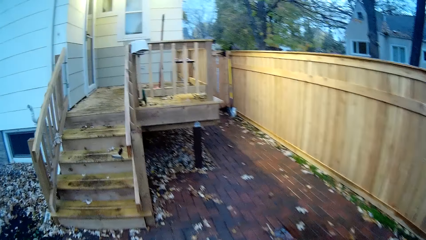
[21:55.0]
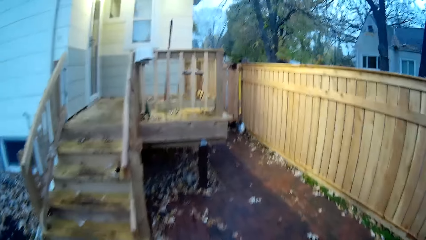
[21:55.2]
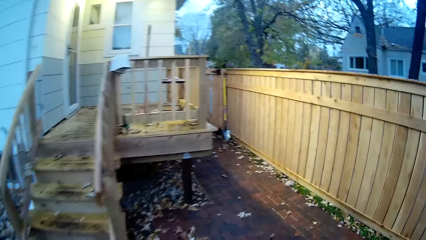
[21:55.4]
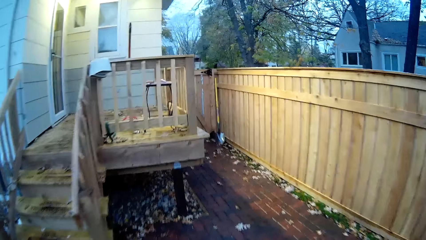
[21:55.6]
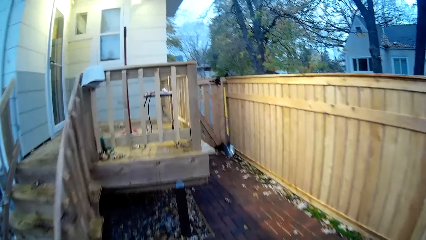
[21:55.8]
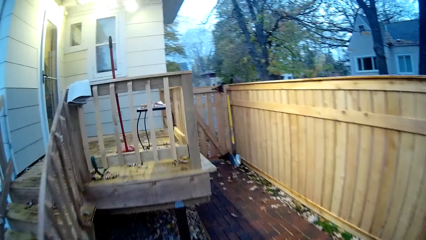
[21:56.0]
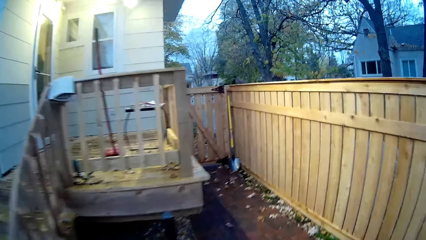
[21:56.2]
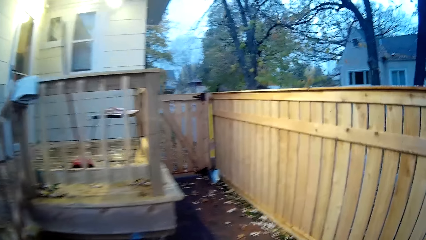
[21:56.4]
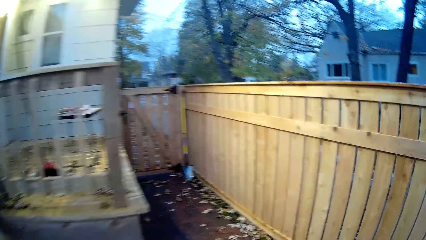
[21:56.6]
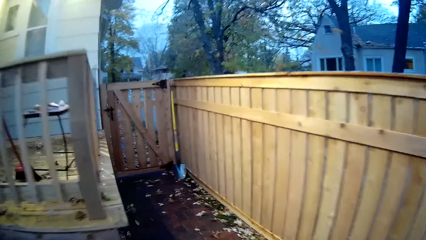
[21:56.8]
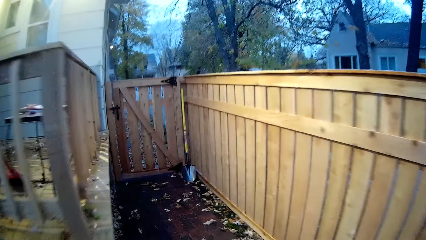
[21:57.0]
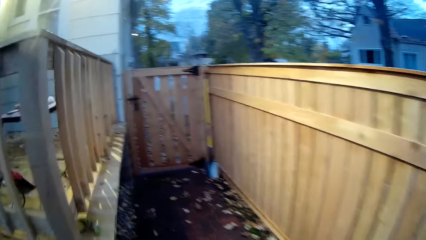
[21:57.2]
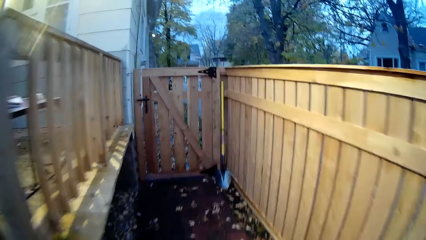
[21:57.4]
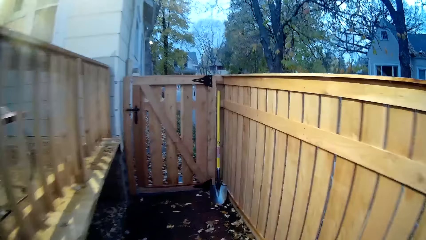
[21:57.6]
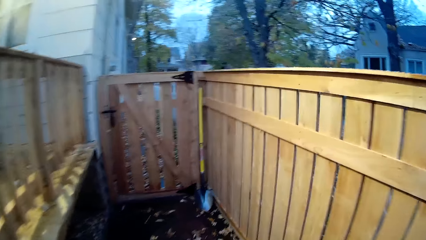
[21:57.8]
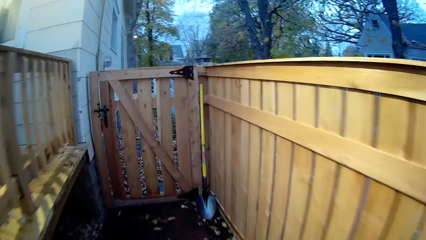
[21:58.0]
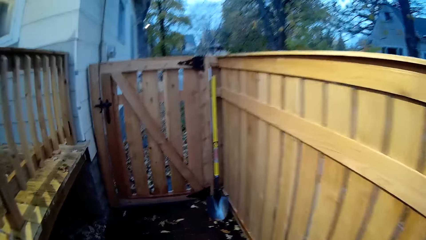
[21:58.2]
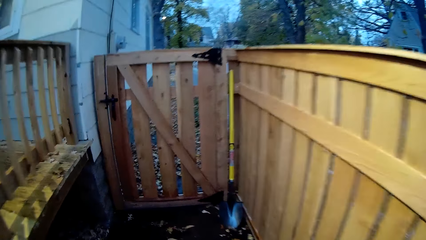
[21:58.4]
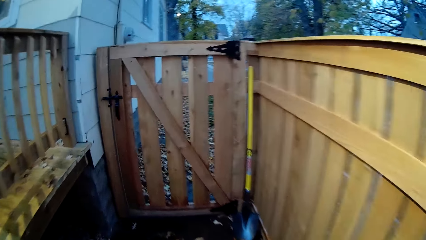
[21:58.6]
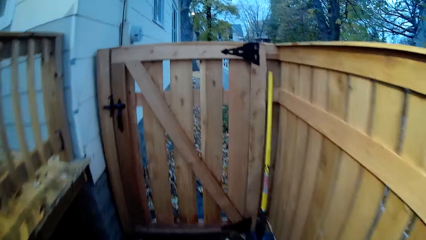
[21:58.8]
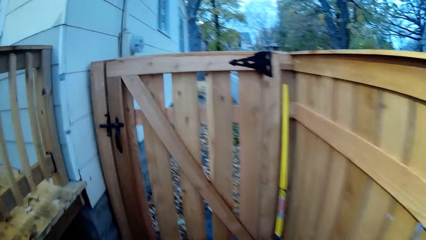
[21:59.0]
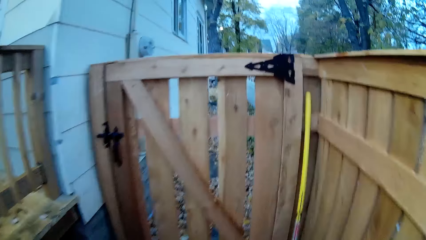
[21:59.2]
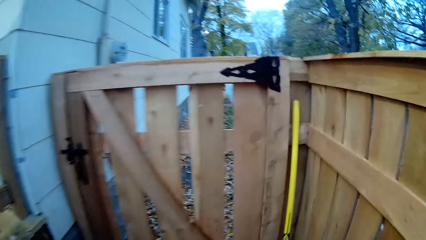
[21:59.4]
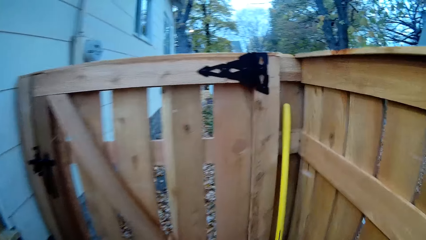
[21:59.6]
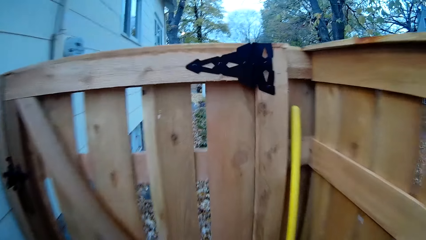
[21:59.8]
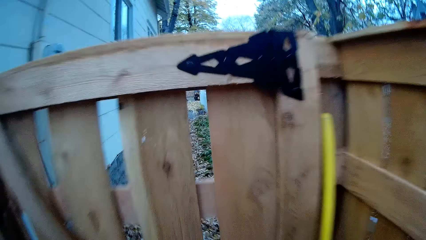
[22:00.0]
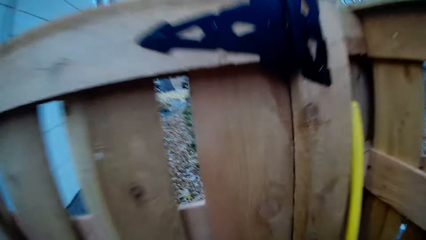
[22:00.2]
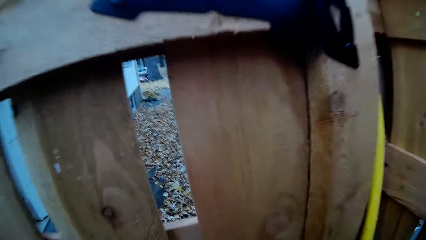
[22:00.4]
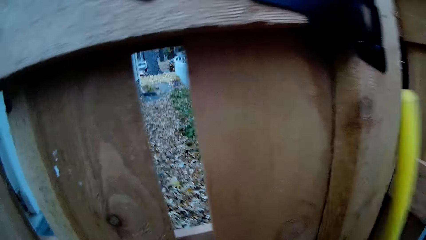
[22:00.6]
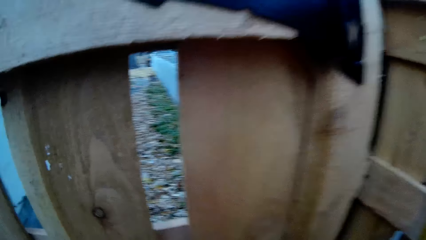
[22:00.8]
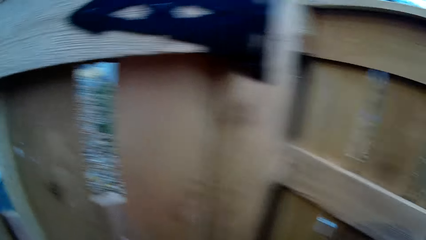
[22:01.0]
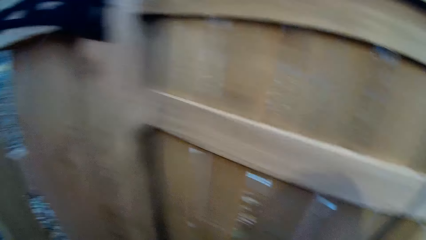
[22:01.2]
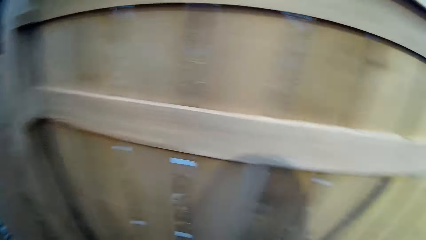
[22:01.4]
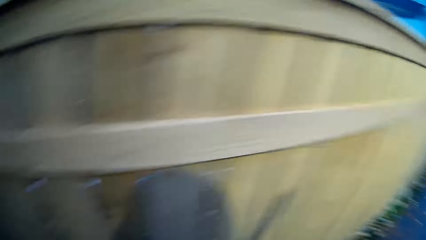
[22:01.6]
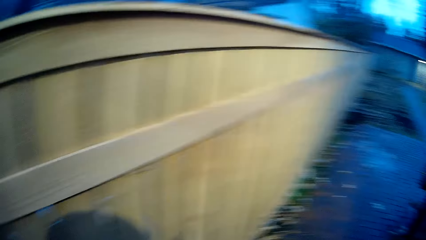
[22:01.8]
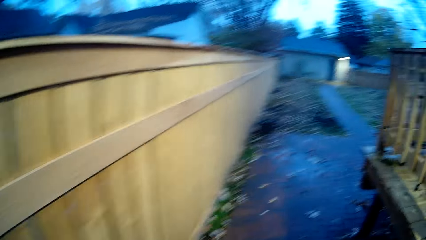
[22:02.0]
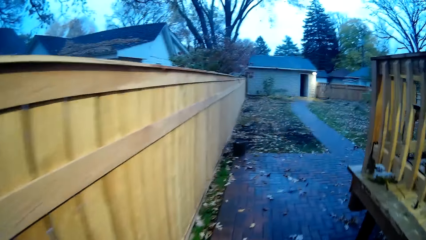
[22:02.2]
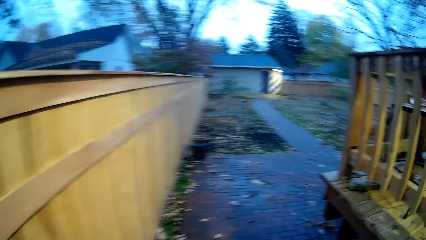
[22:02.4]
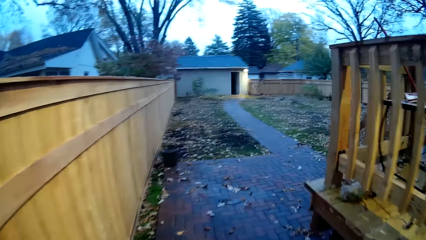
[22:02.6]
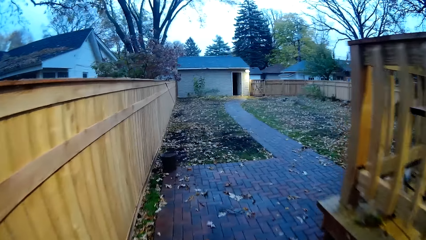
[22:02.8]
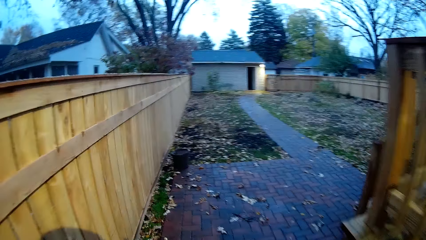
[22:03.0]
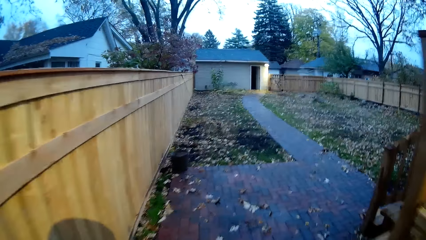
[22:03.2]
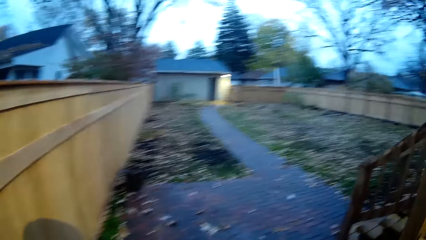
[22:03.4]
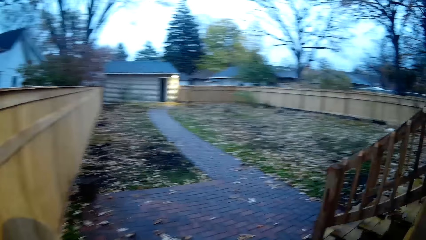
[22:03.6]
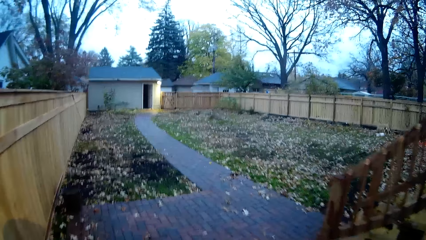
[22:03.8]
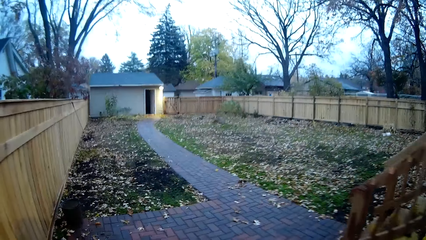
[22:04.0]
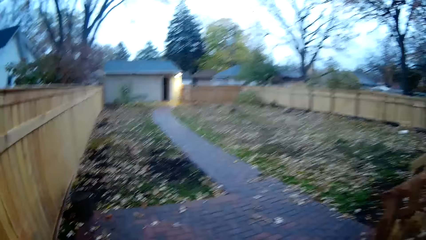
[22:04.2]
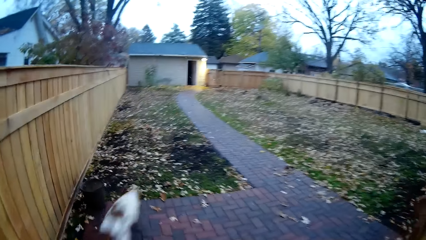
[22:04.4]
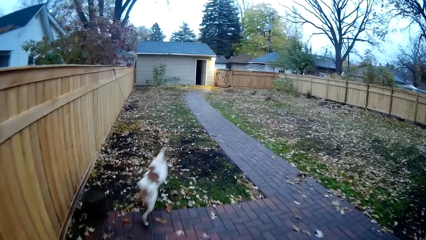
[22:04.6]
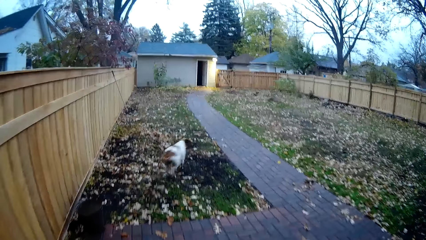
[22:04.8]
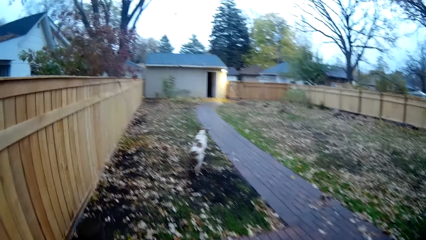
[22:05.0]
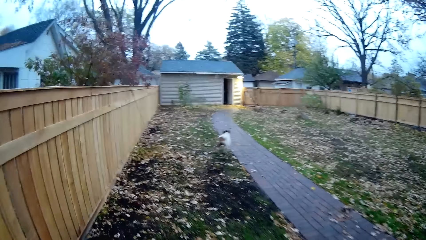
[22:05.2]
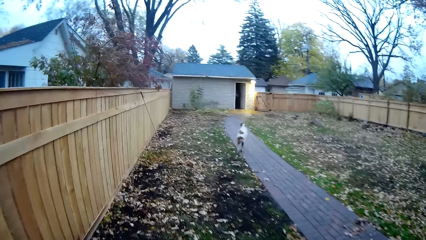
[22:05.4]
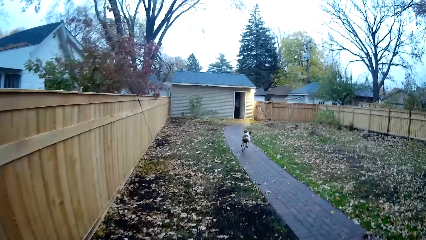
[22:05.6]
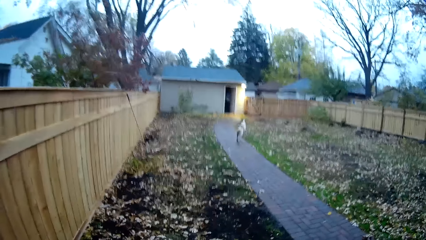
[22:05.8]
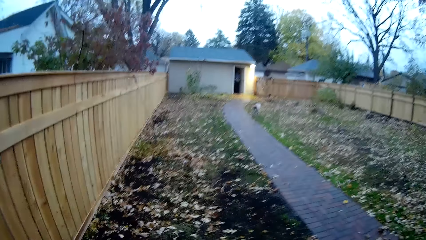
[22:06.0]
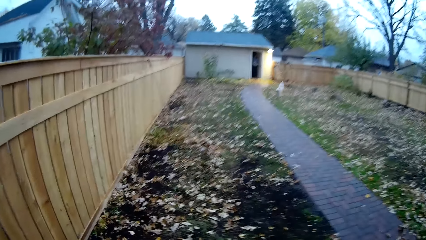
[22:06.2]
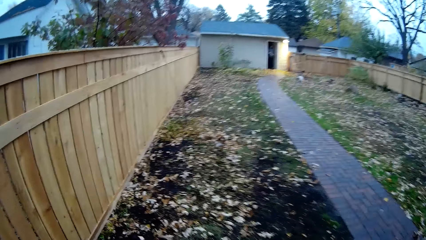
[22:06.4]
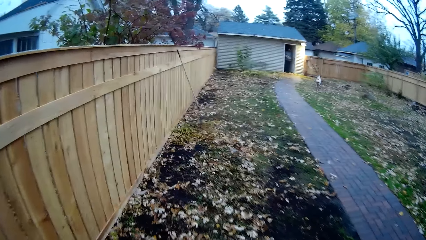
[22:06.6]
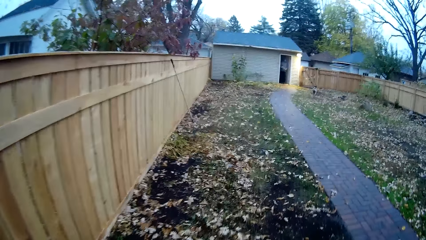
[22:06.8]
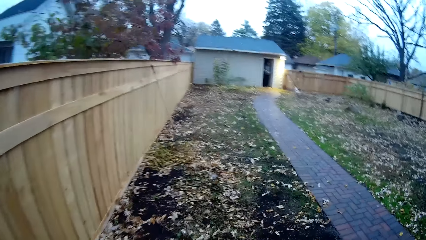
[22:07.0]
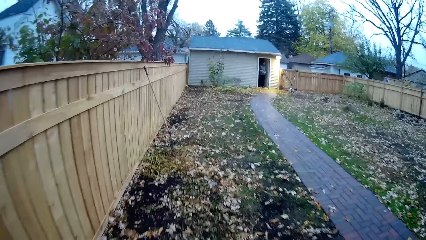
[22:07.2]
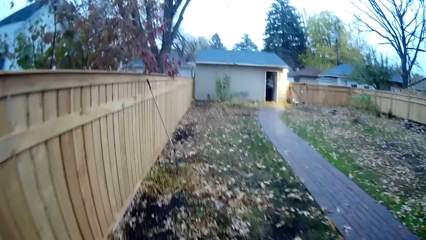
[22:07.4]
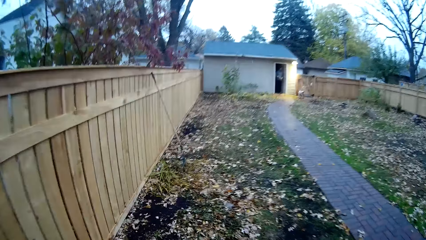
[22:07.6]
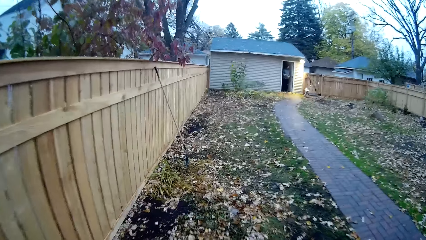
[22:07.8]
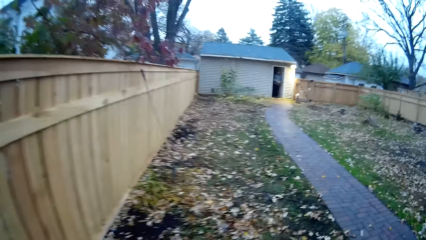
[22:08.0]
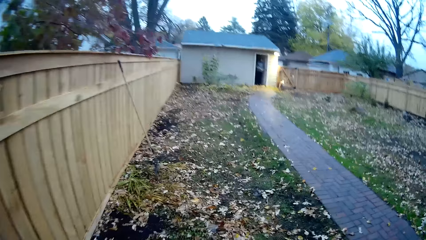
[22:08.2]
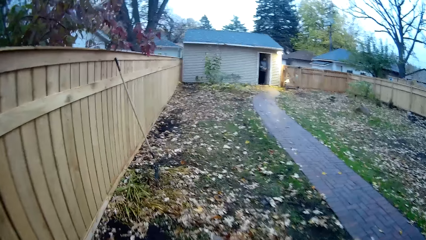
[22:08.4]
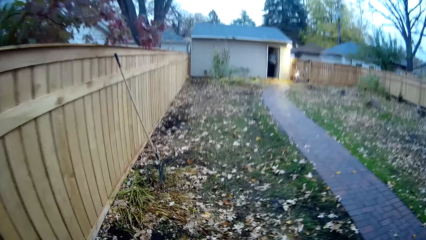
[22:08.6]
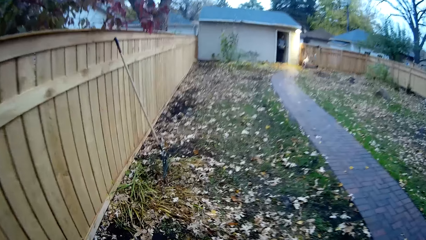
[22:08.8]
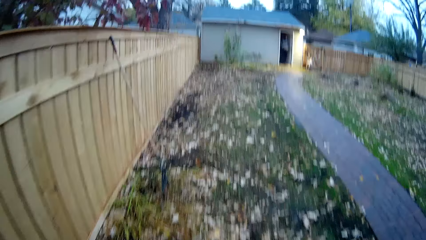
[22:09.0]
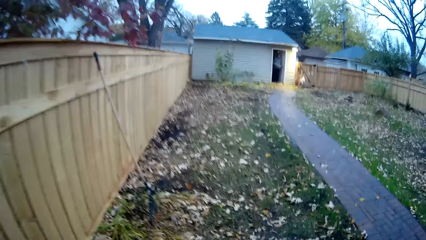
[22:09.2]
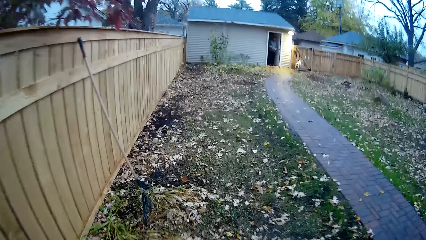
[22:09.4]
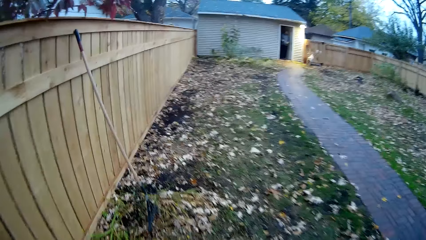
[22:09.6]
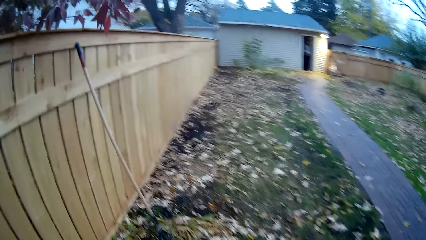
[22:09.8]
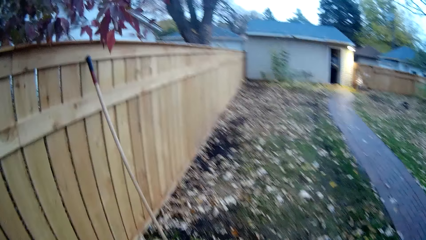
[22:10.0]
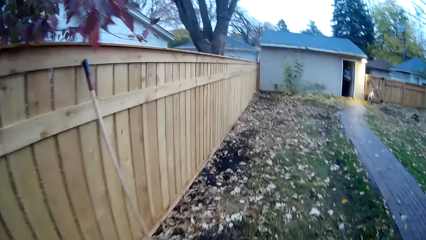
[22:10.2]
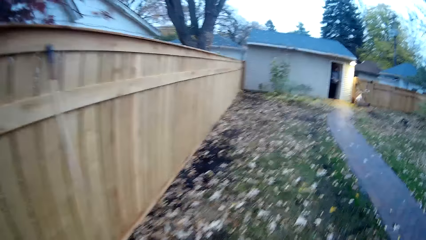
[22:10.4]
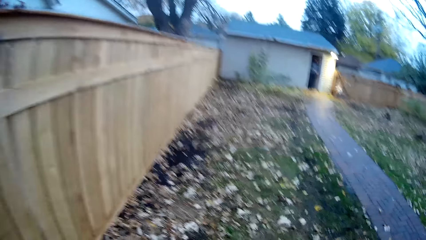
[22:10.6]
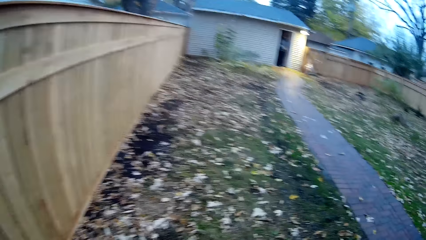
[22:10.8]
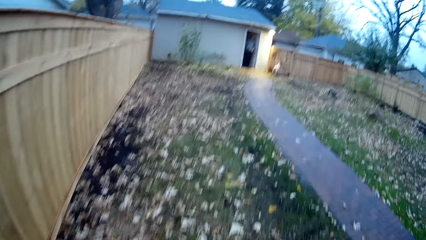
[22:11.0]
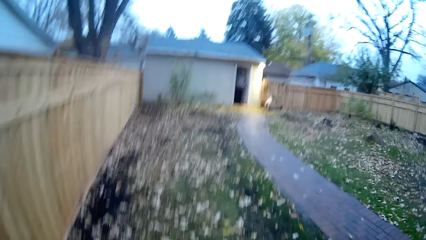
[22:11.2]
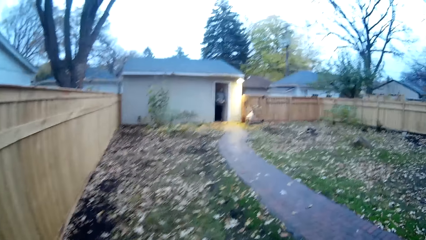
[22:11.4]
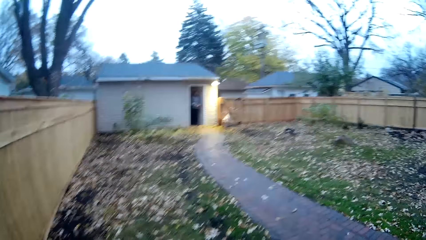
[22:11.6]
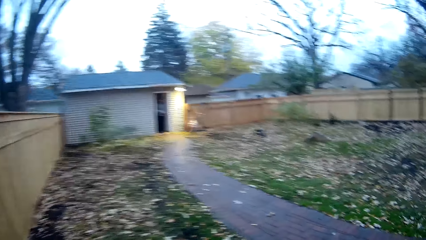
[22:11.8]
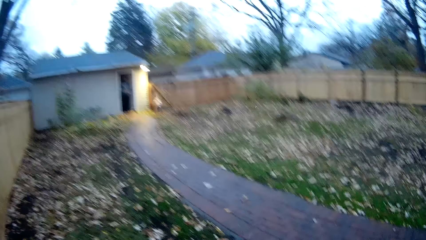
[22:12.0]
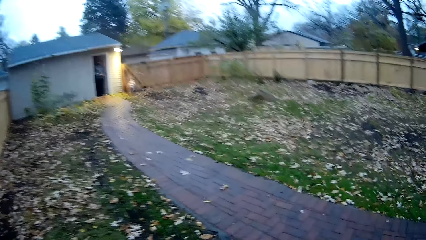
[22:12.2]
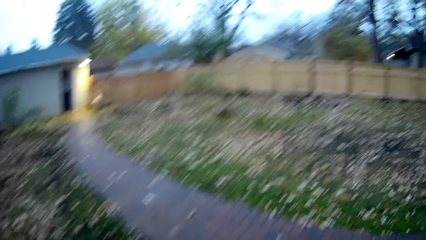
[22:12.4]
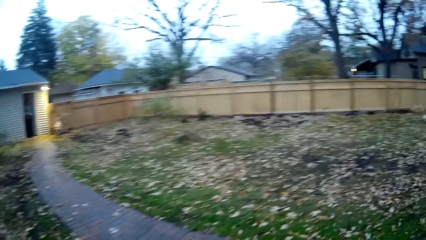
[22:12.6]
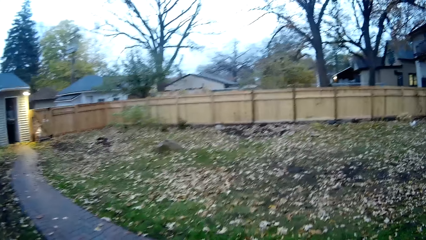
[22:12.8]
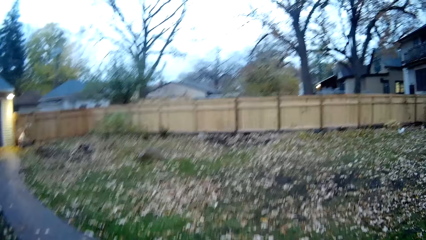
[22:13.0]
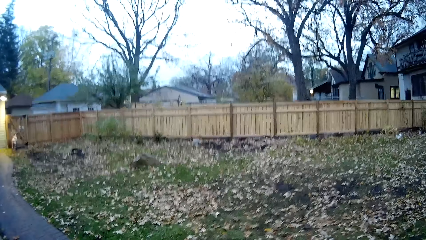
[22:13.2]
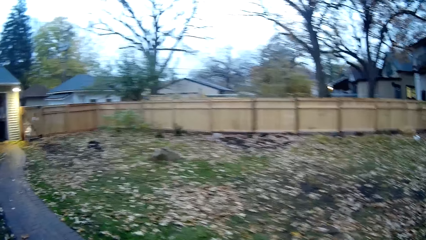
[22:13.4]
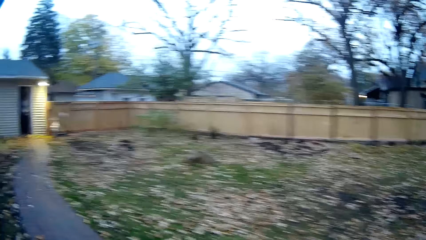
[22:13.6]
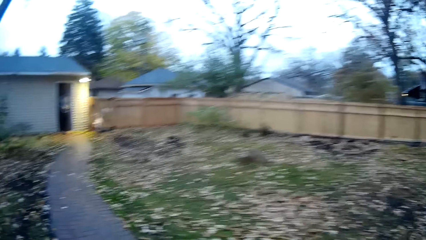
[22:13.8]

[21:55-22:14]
The camera wearer walks through a passageway beside the main house. They pick the spade. They walk into the field of the compound from the room store.
